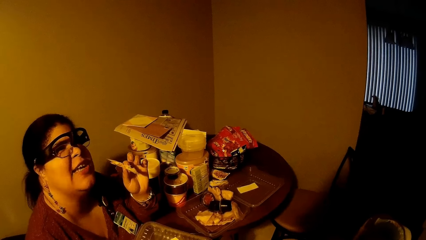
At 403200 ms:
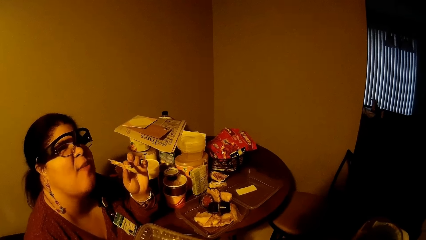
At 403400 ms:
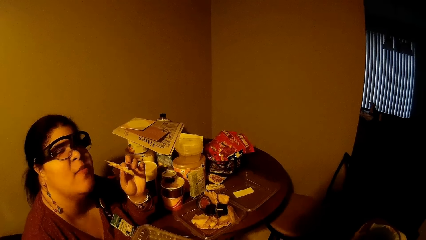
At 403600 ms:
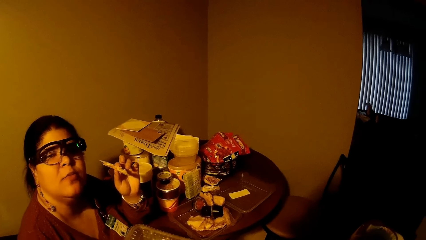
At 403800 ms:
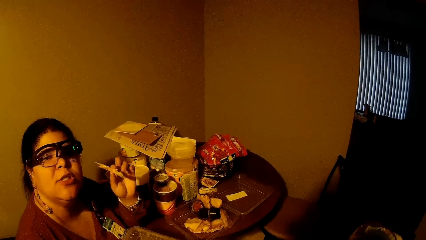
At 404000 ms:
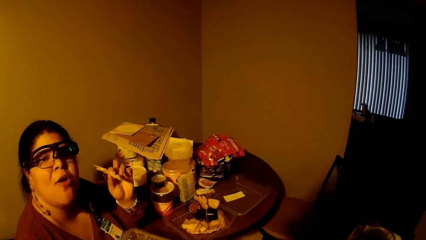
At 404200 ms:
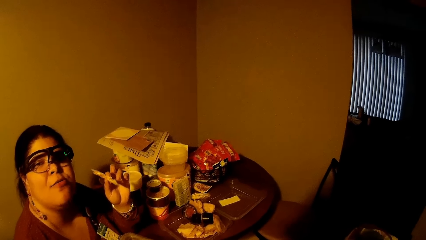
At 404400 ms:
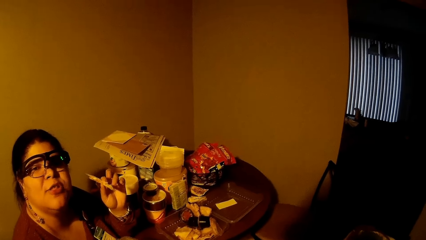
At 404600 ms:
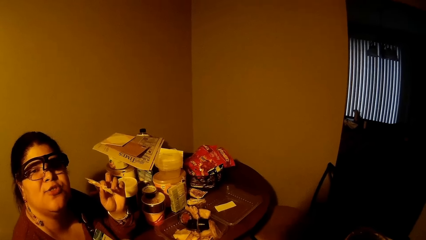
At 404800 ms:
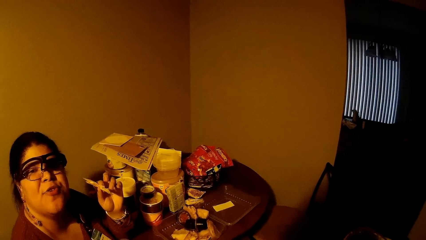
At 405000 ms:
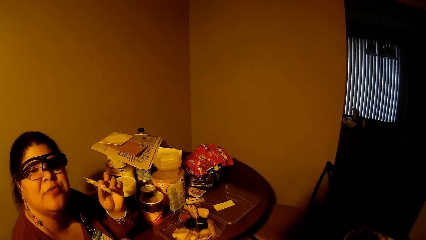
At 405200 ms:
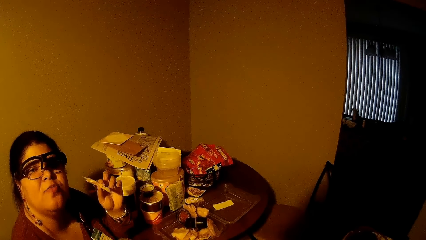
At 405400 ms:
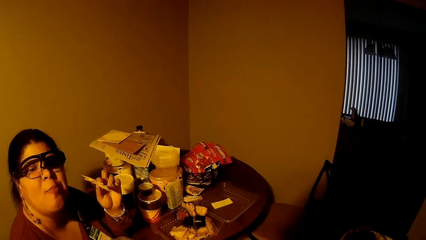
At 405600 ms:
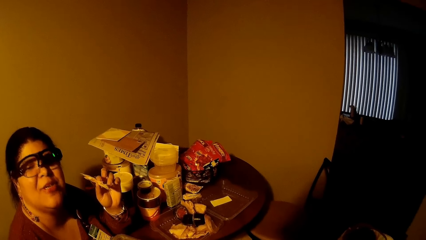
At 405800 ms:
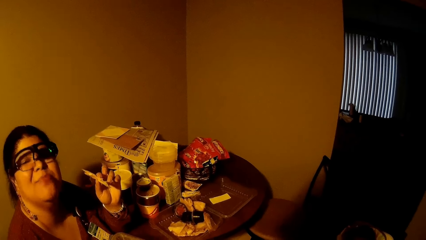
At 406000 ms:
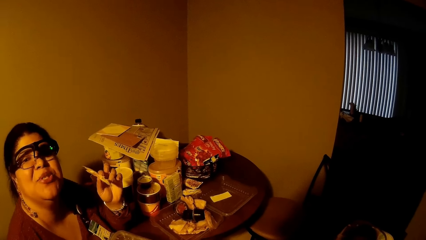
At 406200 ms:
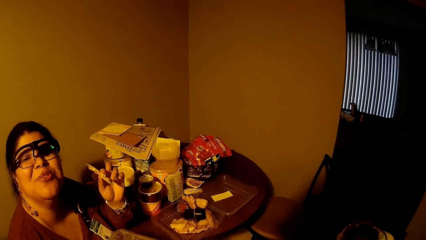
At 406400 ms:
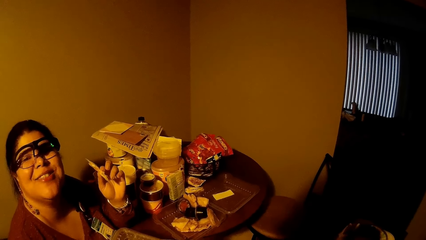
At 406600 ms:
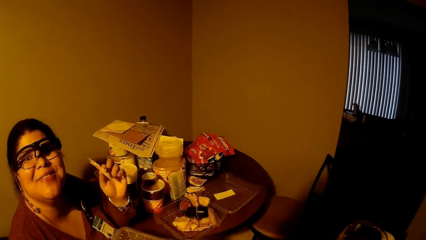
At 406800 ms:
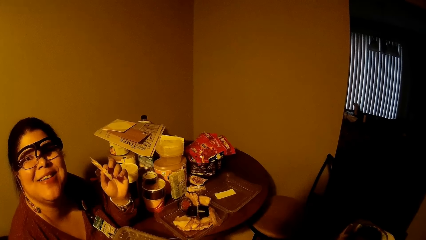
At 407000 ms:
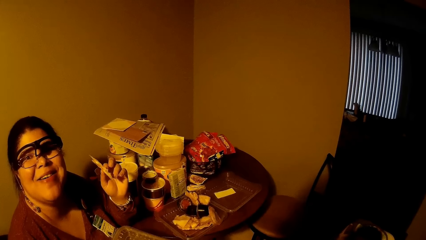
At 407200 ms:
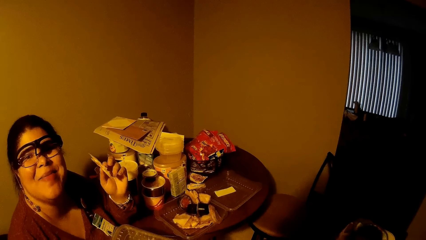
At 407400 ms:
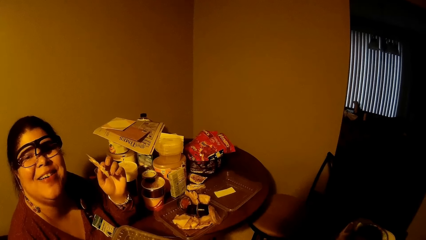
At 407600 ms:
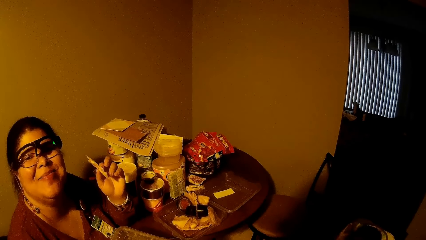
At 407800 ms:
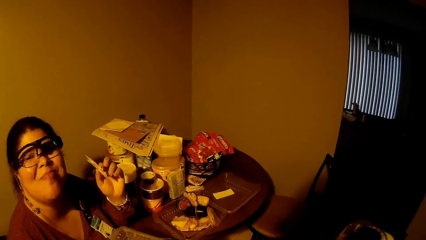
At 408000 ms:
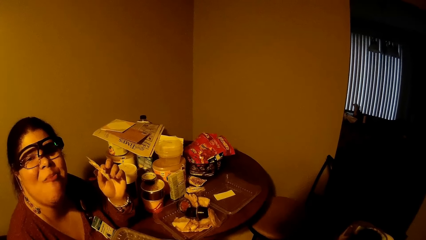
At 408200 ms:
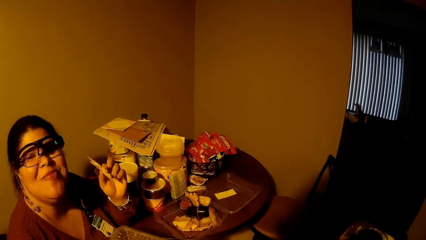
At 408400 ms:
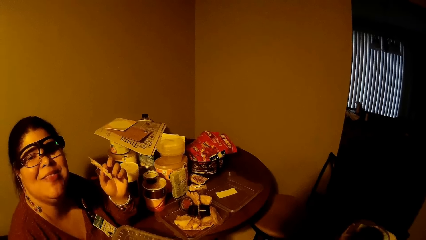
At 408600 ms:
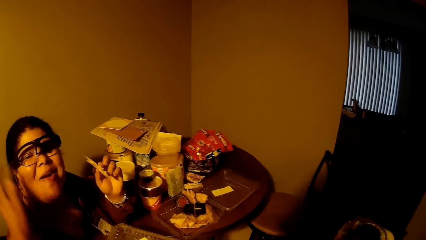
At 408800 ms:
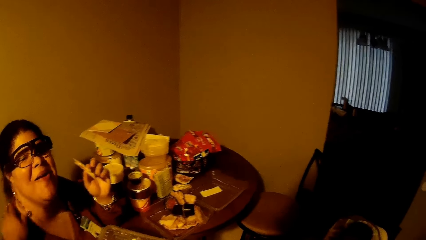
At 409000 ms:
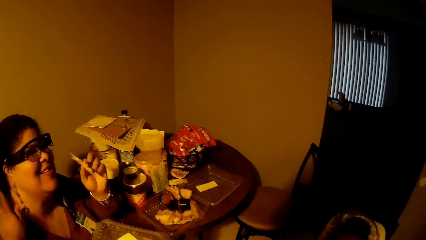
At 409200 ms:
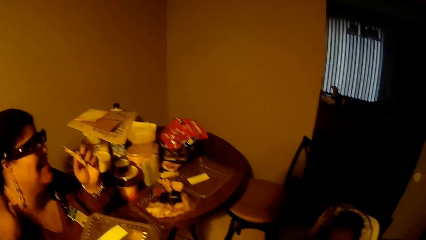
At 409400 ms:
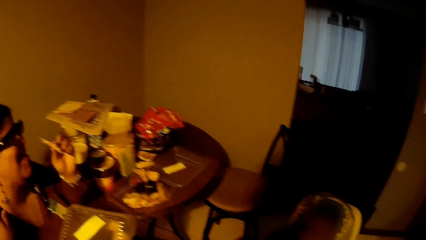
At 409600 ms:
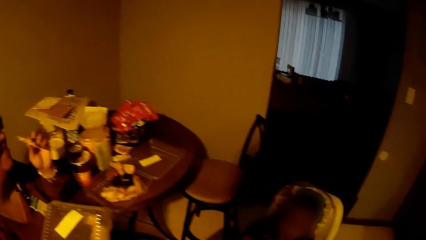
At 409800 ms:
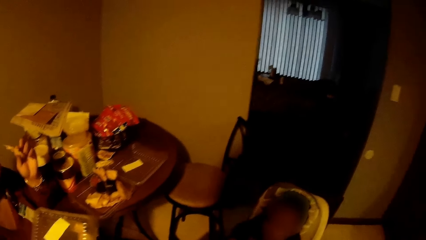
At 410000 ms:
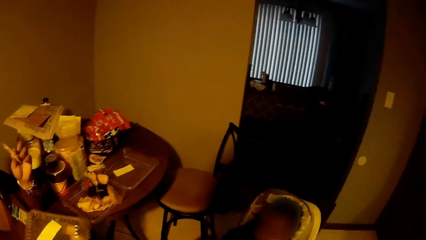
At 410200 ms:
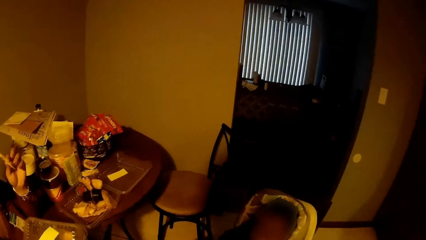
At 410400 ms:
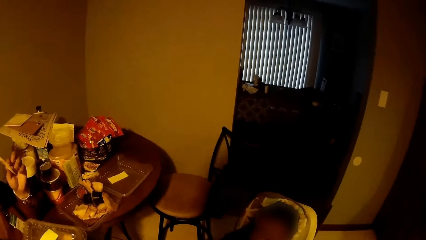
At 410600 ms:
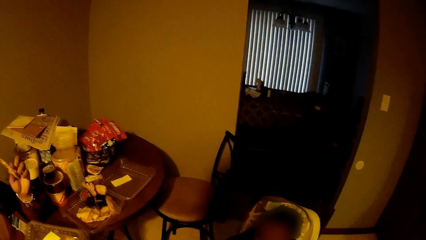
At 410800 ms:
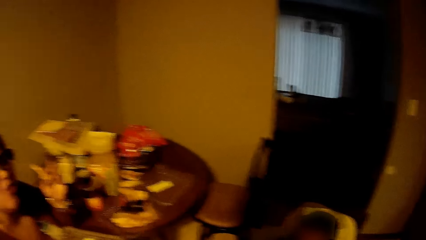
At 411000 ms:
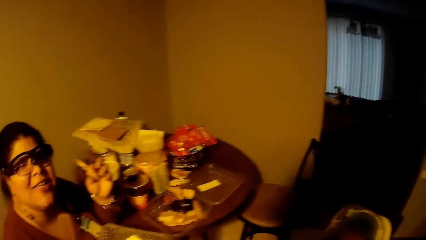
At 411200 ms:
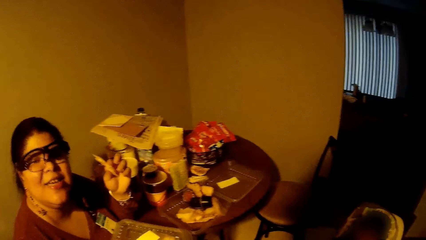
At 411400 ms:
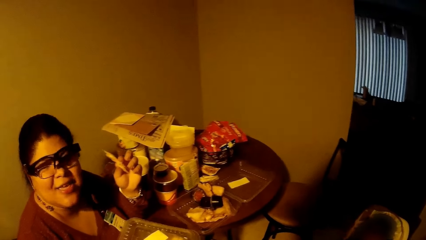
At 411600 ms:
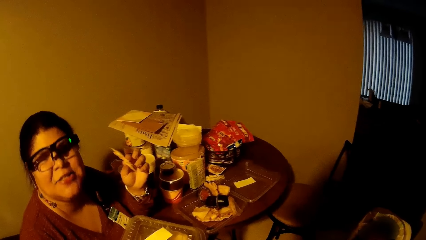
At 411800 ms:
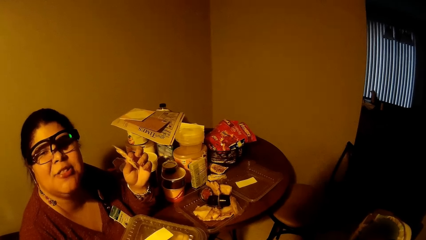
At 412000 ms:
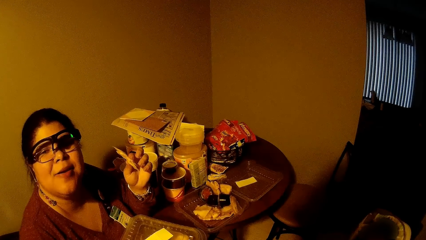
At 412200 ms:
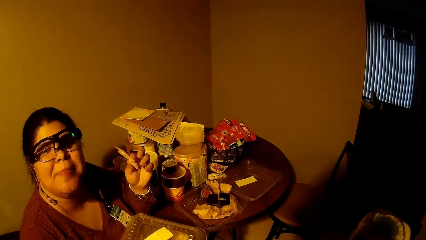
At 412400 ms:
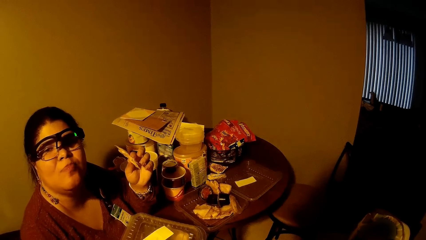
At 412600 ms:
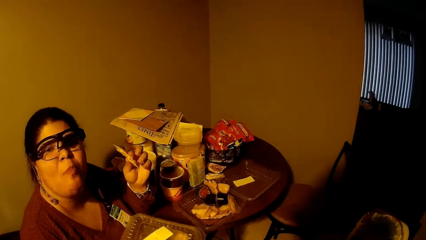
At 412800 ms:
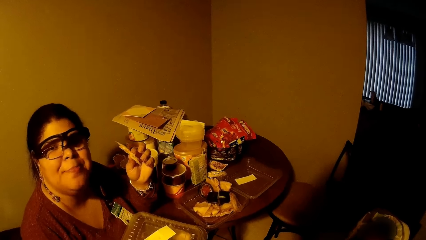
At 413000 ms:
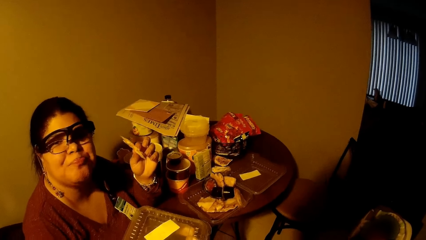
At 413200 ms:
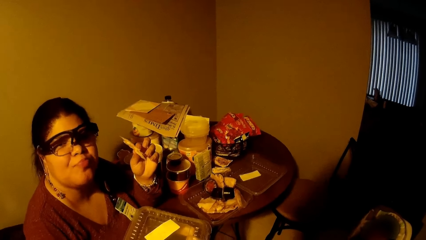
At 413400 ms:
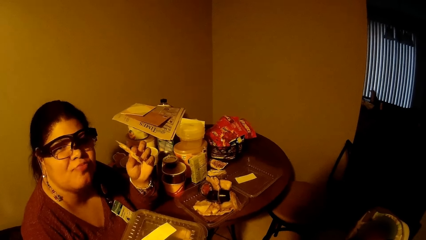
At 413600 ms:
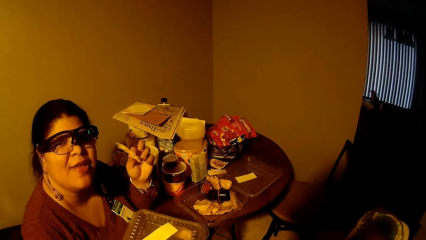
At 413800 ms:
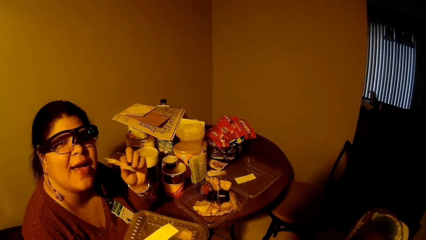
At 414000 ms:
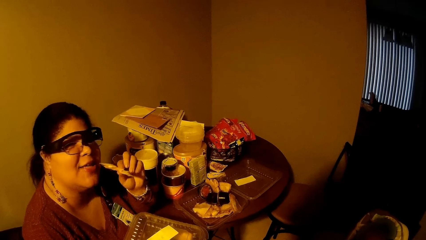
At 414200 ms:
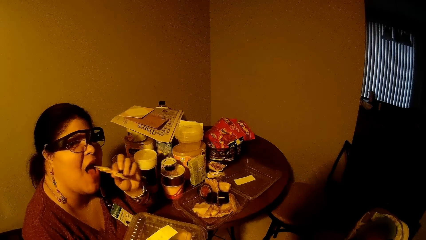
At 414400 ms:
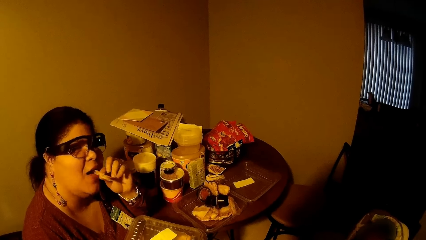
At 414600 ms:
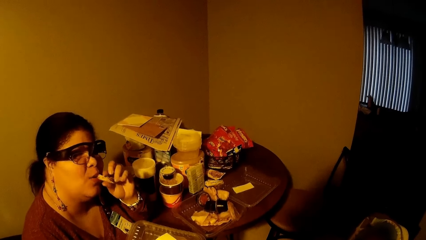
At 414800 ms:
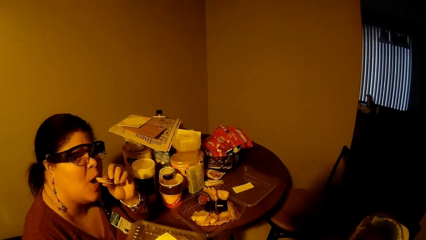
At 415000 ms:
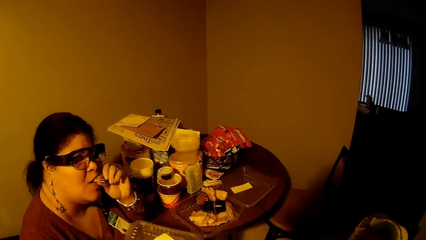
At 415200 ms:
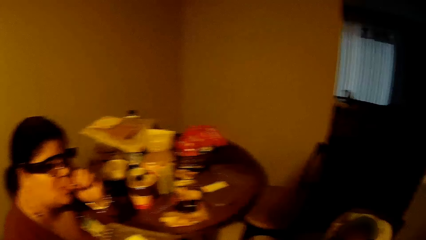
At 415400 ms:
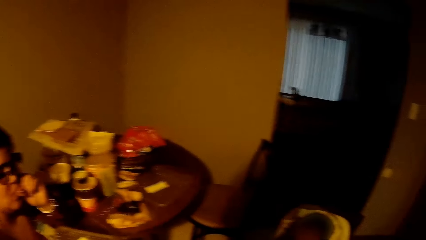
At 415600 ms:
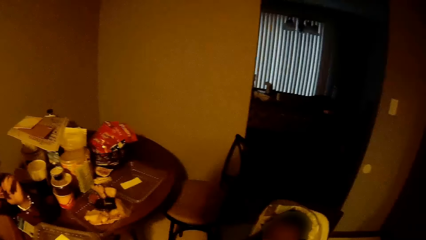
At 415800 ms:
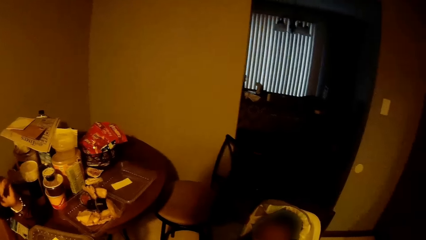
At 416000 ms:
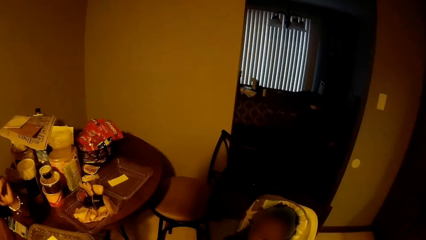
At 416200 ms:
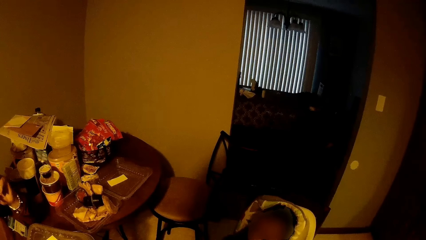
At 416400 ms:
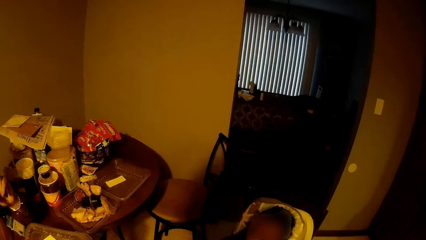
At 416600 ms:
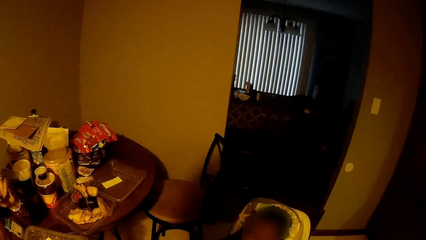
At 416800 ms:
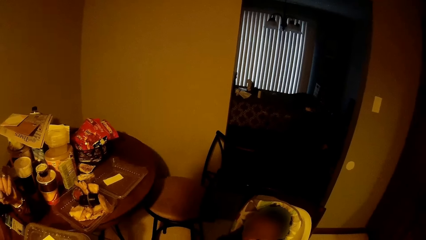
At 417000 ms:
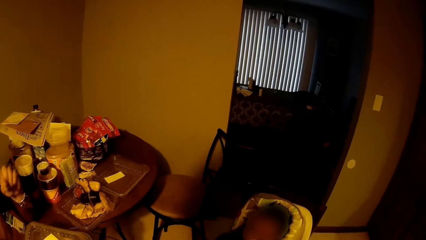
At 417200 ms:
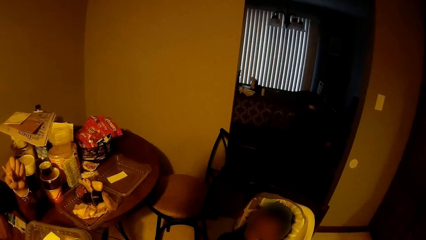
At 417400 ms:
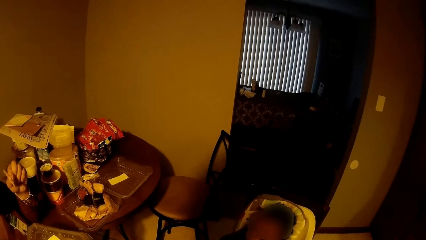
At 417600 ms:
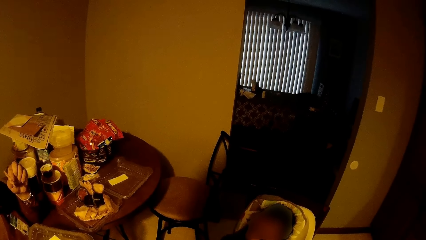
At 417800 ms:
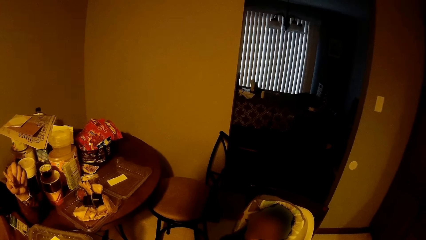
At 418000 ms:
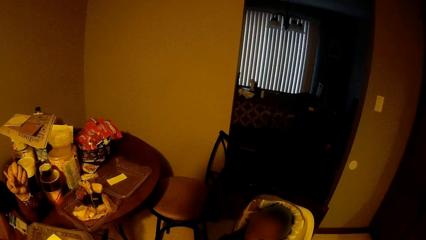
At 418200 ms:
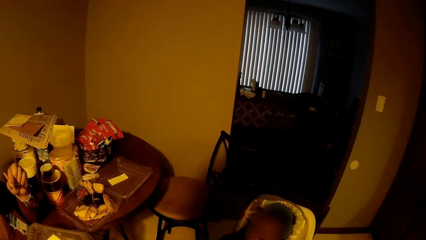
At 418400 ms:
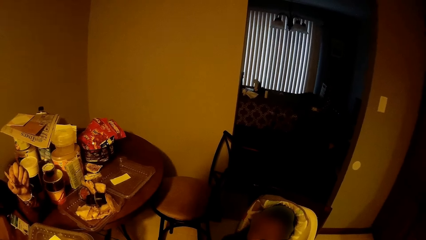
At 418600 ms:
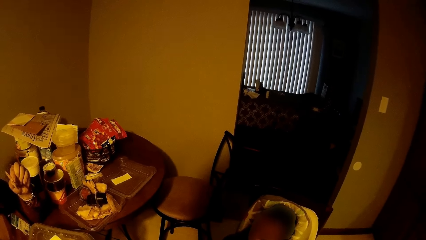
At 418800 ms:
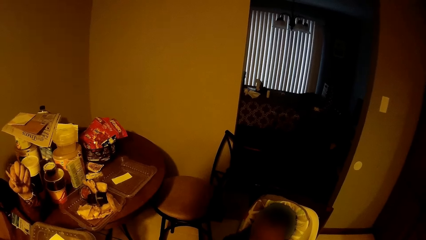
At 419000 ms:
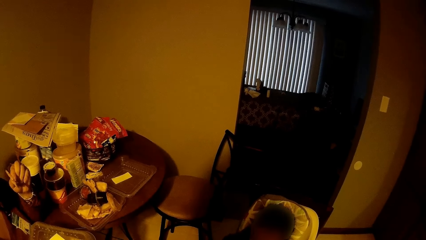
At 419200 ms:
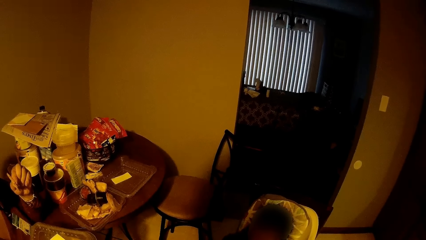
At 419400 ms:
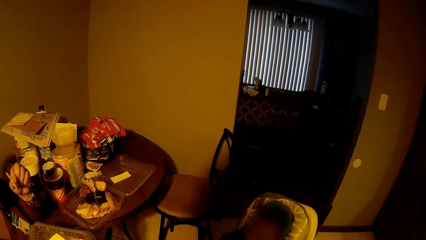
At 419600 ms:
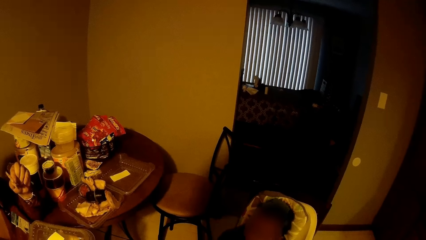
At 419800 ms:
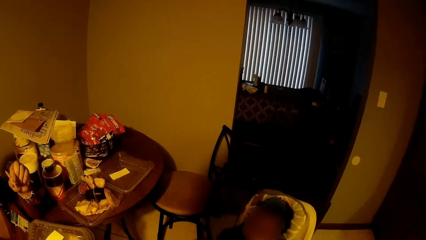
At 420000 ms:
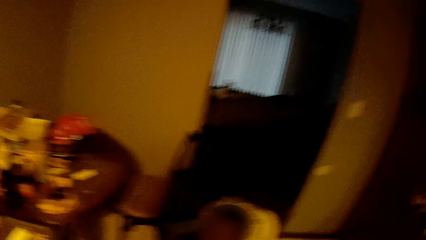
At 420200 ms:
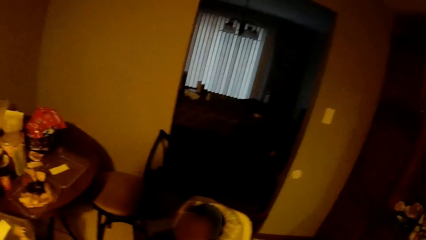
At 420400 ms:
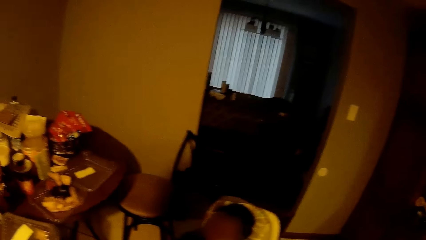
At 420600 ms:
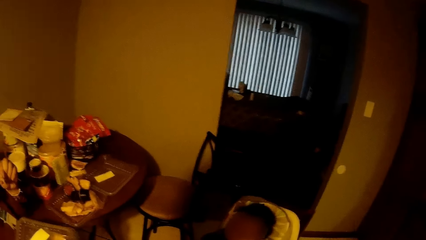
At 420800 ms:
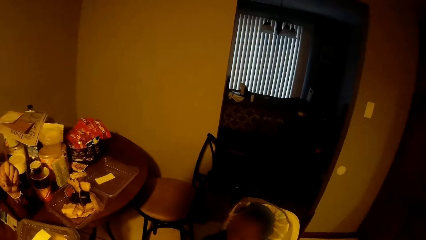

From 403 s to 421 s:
The camera wearer taps the woman's shoulder with his left hand. The woman eats the snack with her left hand.
